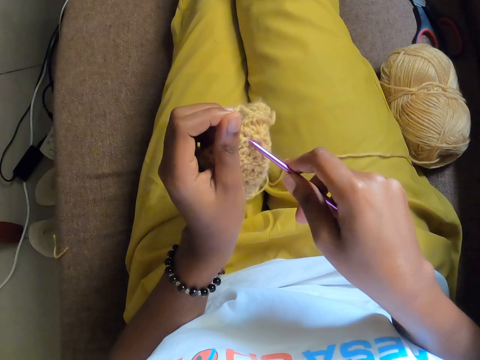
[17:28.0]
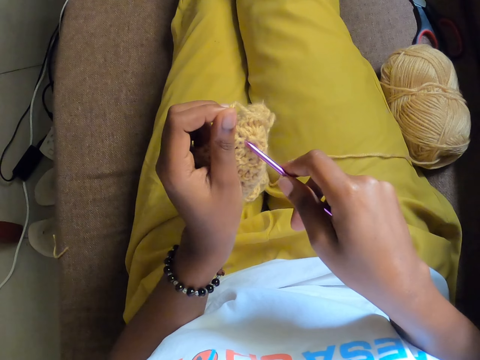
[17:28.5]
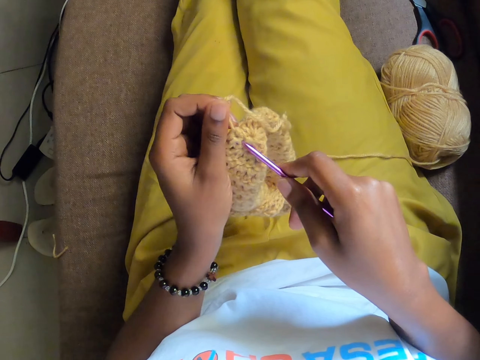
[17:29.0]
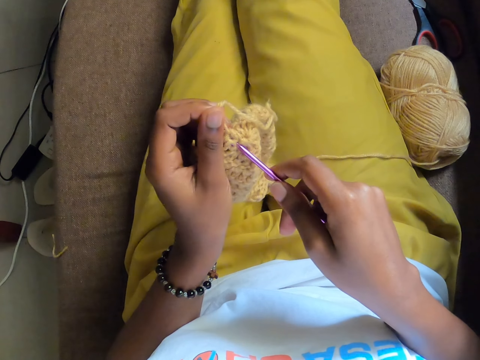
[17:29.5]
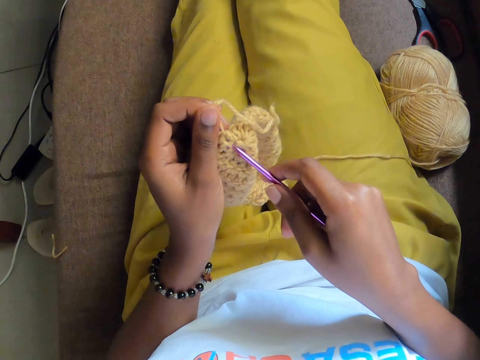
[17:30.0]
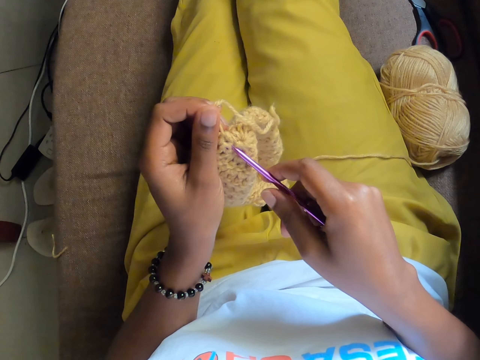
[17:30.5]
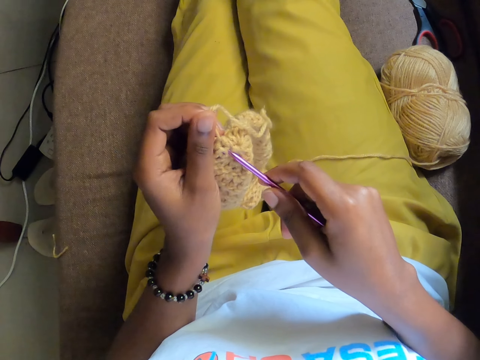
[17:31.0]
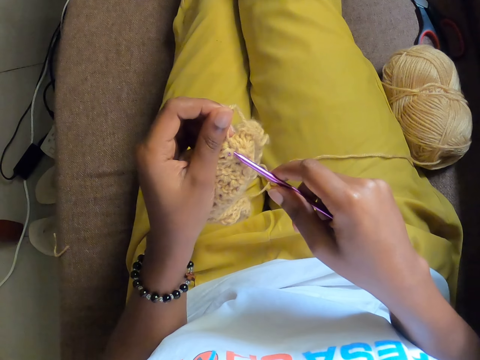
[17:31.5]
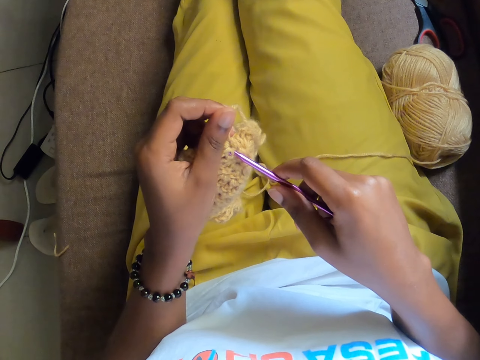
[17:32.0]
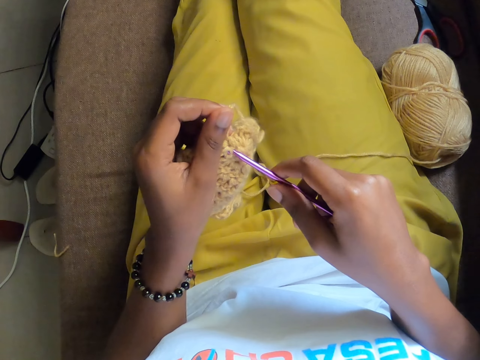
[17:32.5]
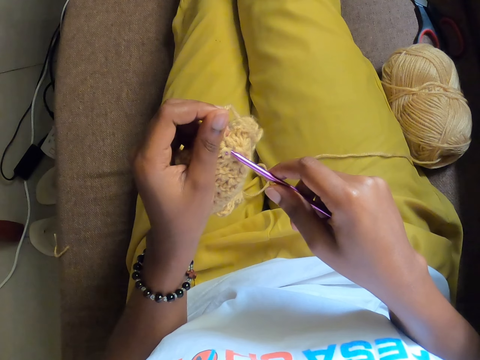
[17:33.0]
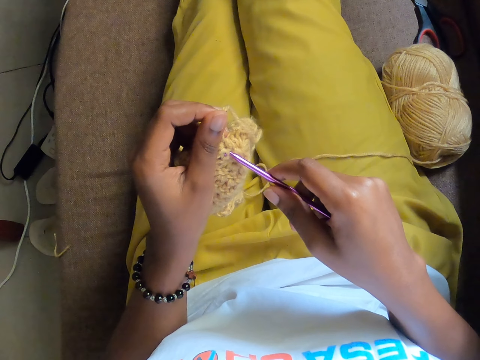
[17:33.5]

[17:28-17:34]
The camera wearer looks at the crochet cloth.

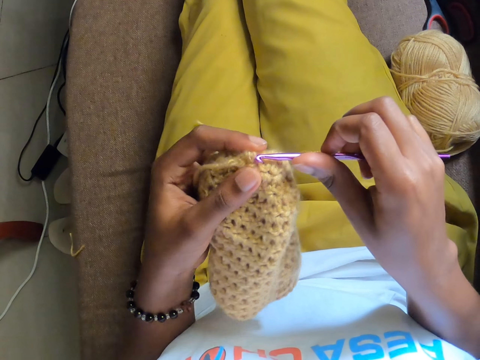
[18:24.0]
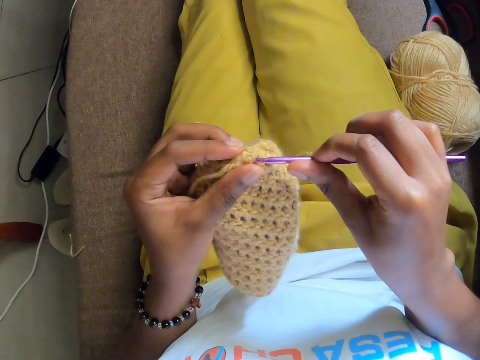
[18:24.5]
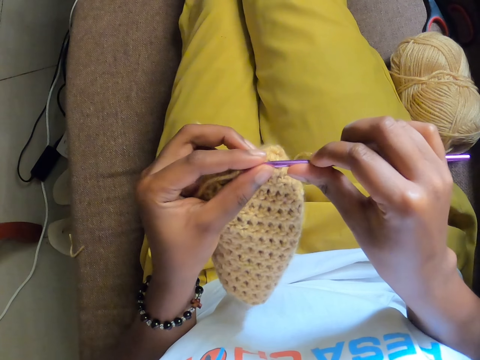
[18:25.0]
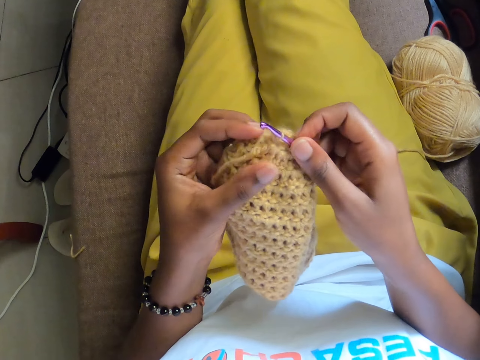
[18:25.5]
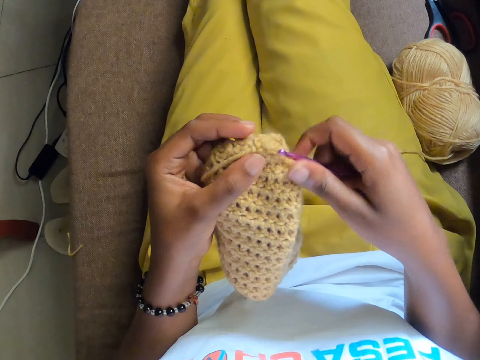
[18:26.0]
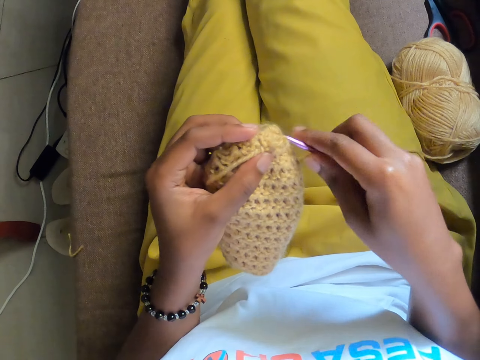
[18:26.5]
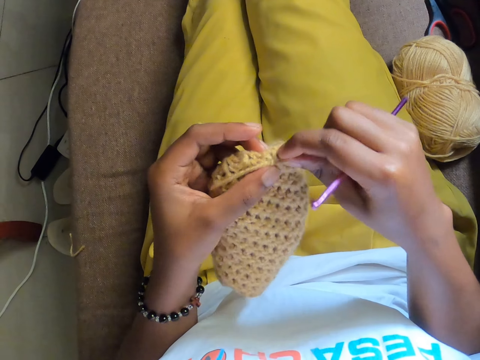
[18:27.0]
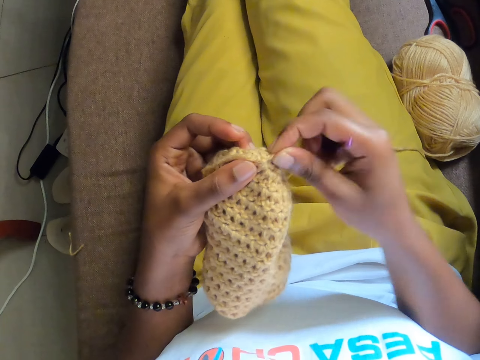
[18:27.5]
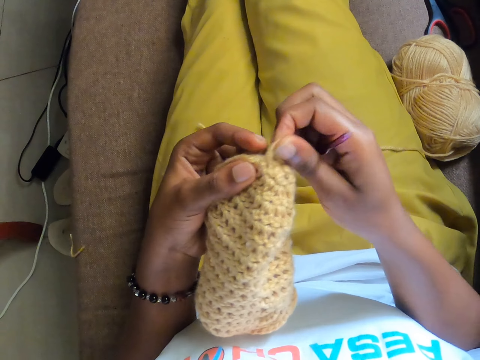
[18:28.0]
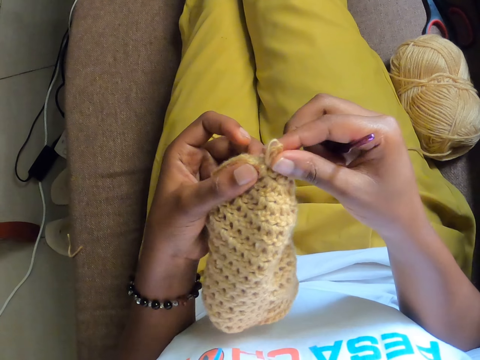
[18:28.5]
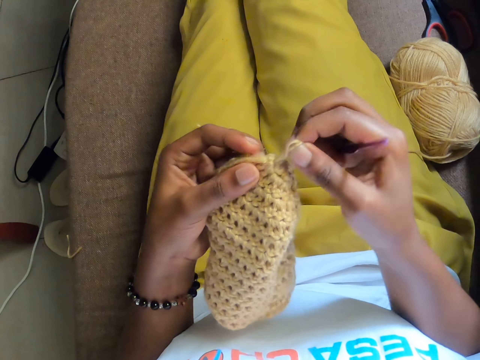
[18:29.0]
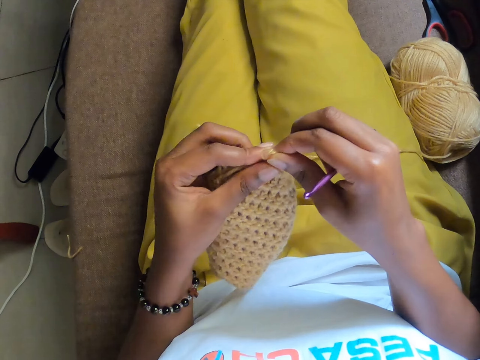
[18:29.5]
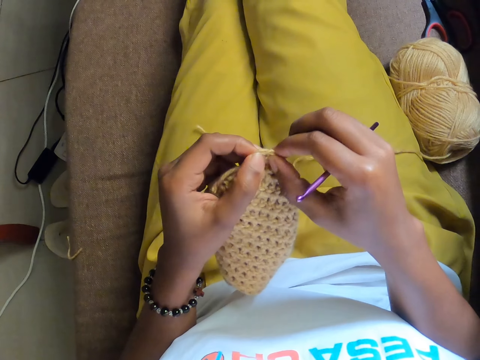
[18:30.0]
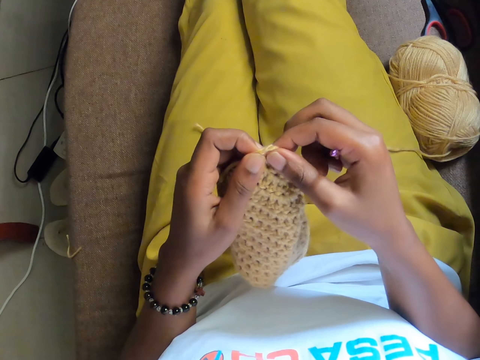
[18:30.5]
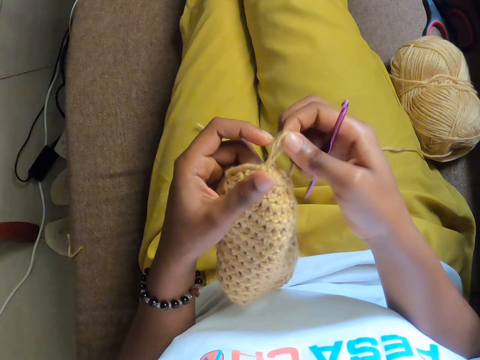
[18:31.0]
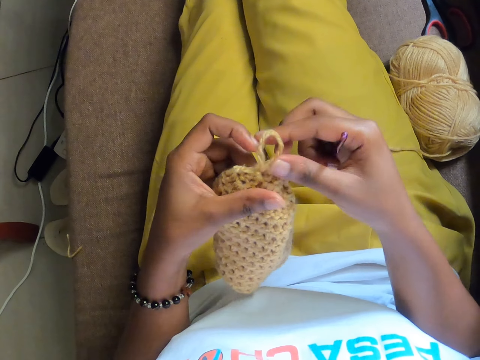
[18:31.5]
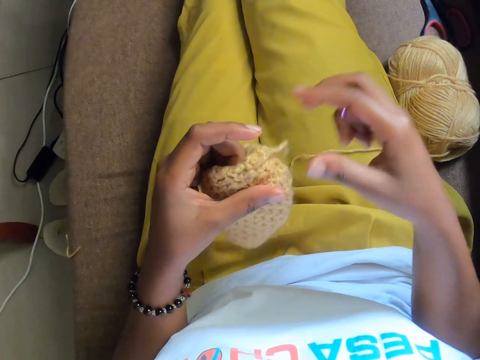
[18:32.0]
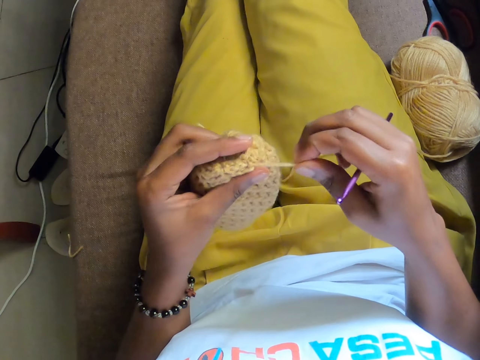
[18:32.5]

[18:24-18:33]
The camera wearer crochets the yarn of wool with the crochet hook in her right hand. She inserts the knitting hook in the crochet. She removes the crochet hook from the crochet with her right hand. She picks up the yarn strand with her right hand. She picks up the yarn strand again.

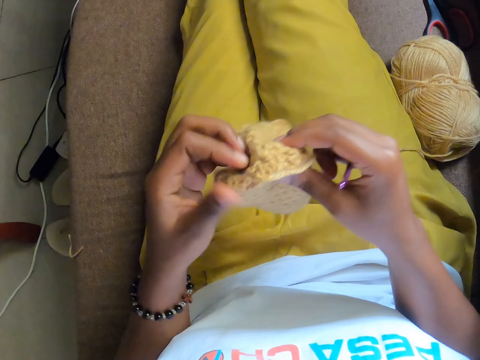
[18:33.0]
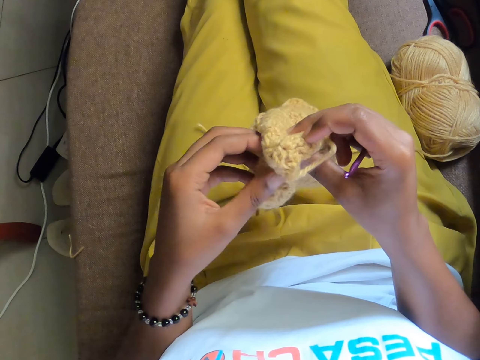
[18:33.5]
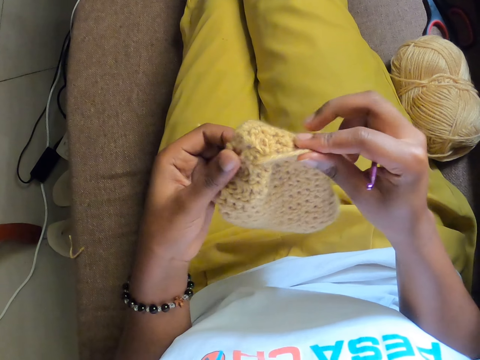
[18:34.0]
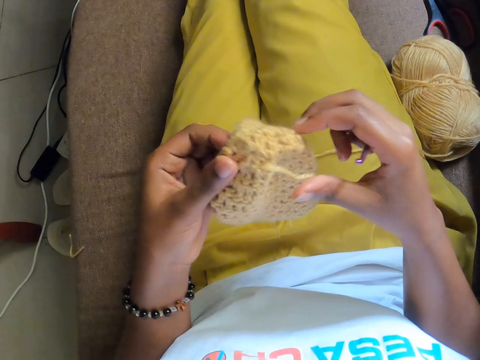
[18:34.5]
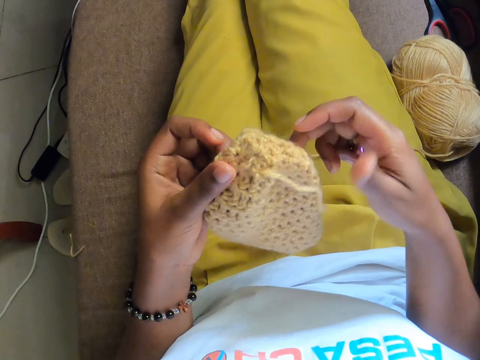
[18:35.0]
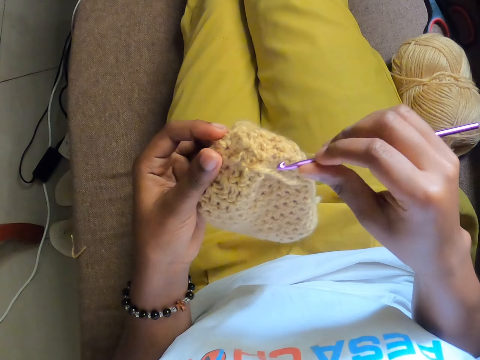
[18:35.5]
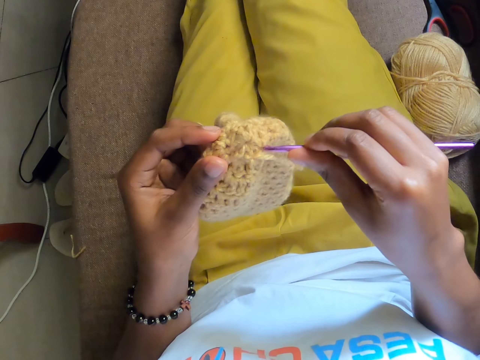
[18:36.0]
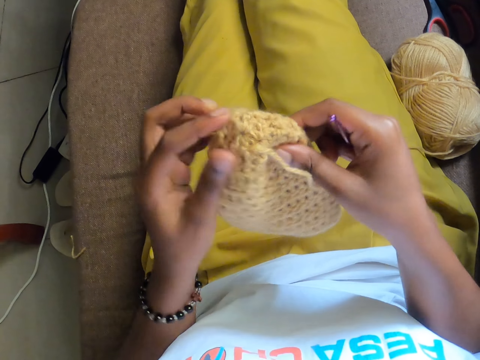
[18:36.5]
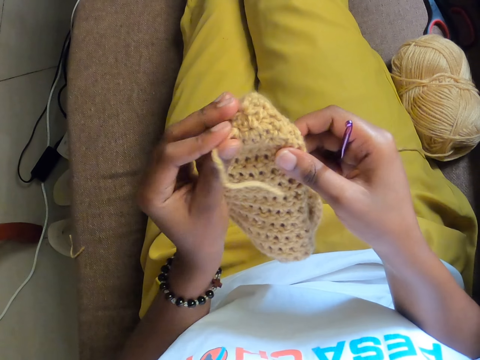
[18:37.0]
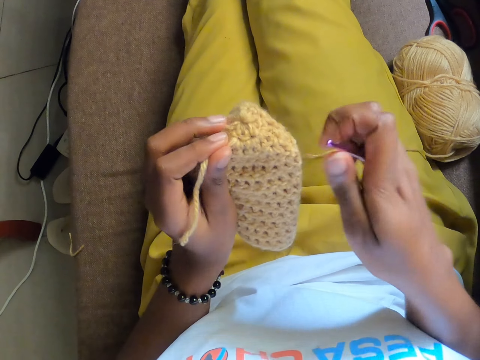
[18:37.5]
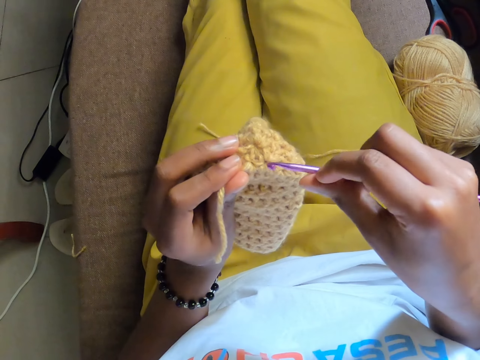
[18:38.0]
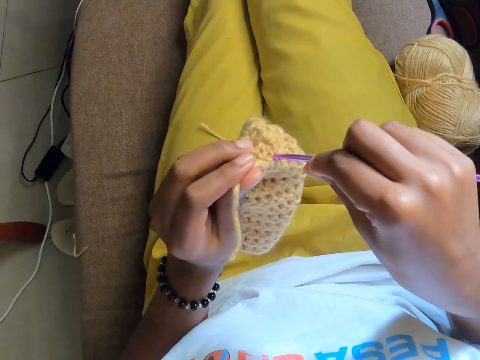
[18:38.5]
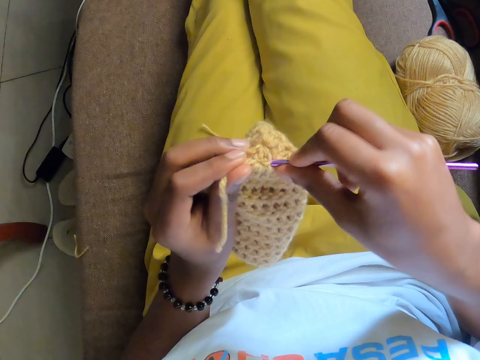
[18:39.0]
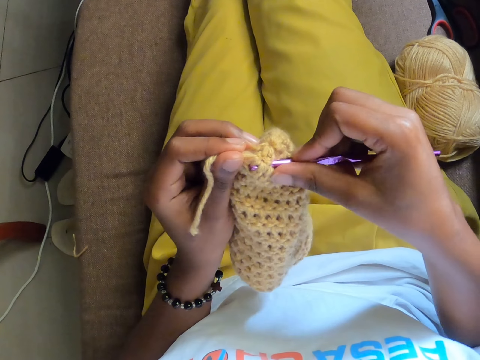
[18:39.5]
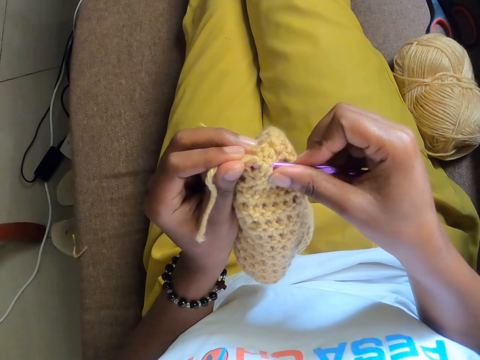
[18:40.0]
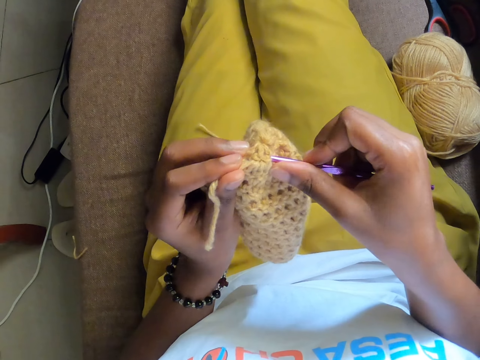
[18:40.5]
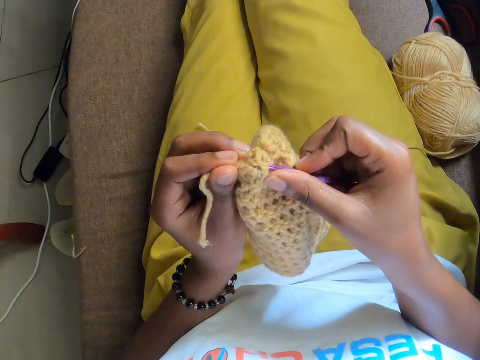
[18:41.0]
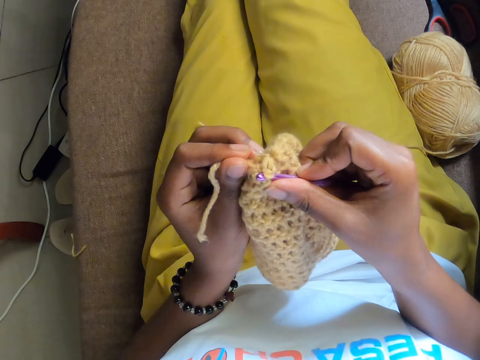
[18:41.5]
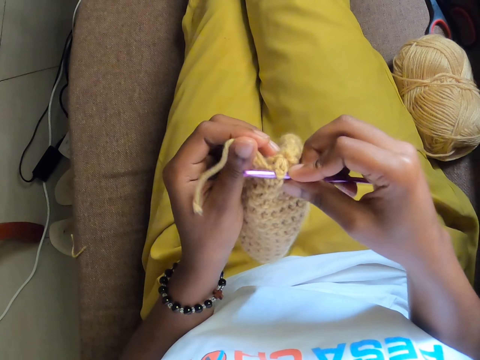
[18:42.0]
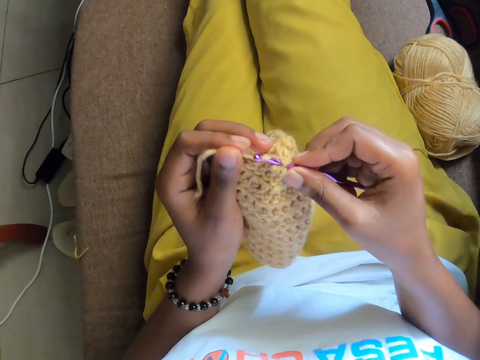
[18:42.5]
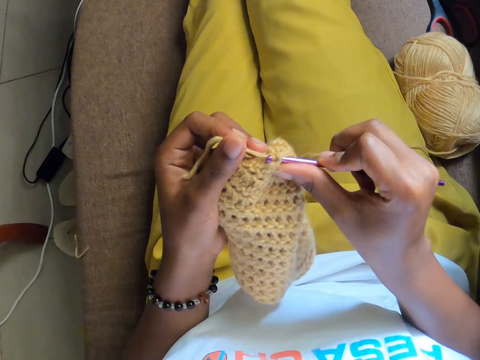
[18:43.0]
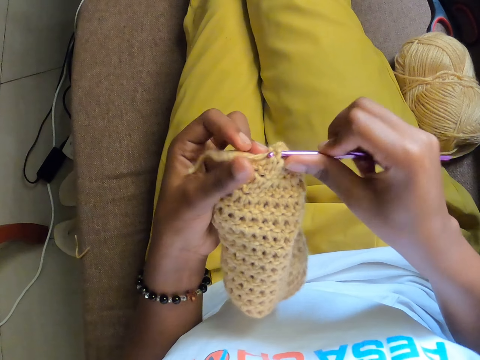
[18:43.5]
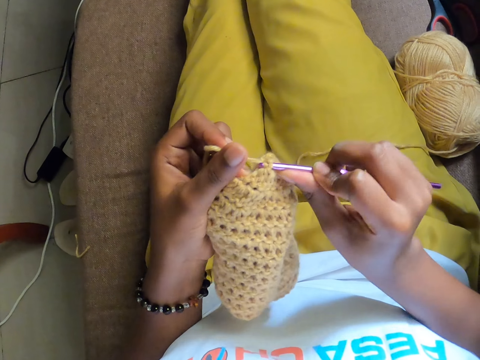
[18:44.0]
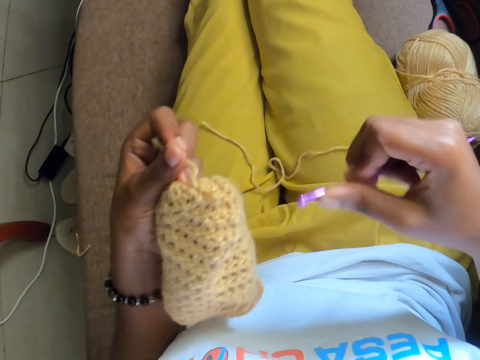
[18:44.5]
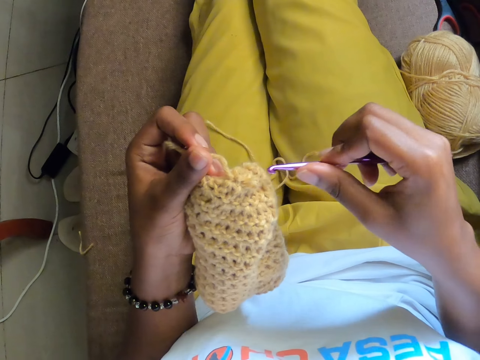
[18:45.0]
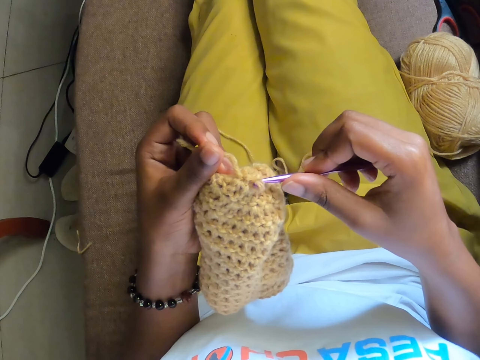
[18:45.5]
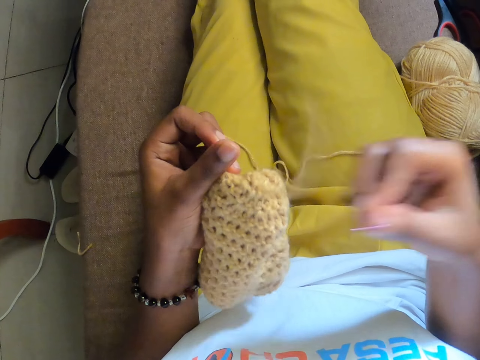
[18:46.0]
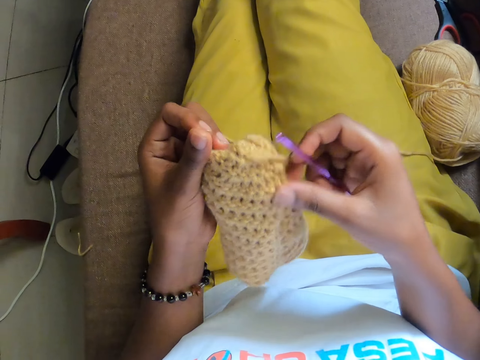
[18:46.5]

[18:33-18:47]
The camera wearer pulls the thread on the crochet with her right hand. She holds the yarn strand with her left hand. She pulls the thread aside. She crochets the yarn of wool with the crochet hook in her right hand. She inserts a knitting hook in the crochet. She moves the knitting hook in the crochet. She pulls out the knitting hook from the crochet.
